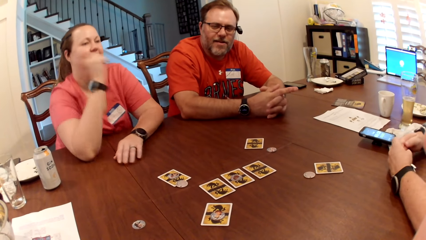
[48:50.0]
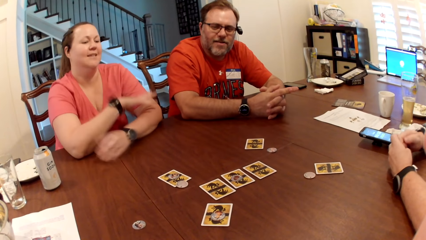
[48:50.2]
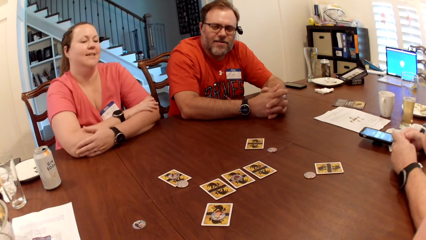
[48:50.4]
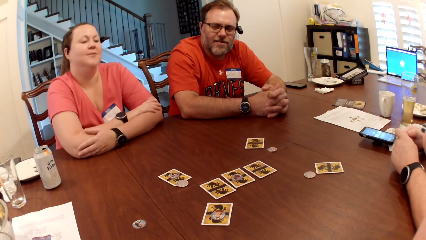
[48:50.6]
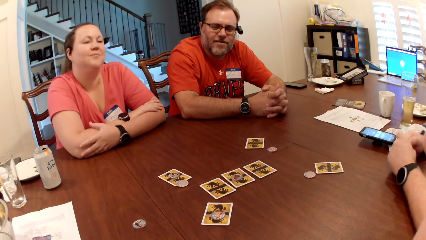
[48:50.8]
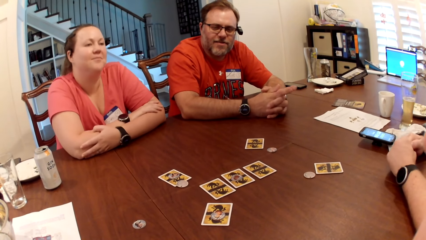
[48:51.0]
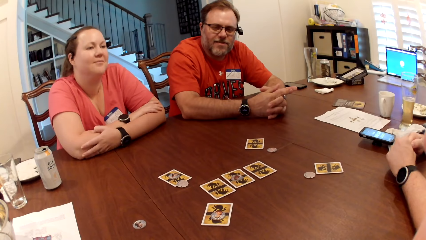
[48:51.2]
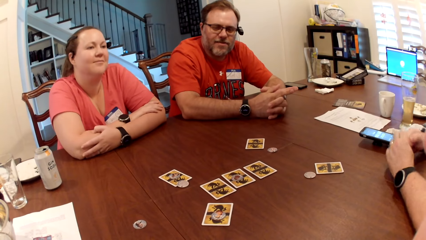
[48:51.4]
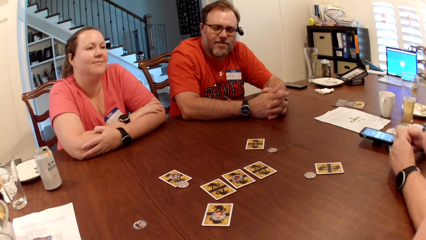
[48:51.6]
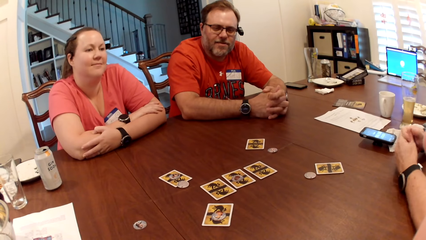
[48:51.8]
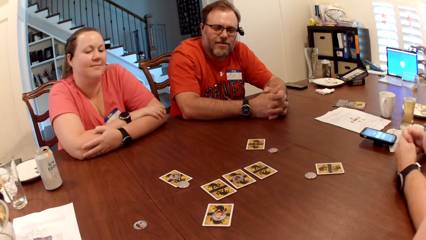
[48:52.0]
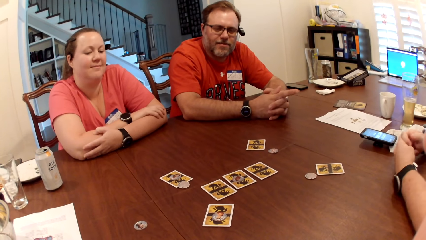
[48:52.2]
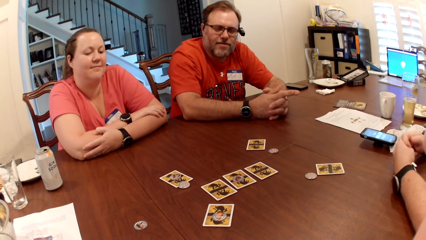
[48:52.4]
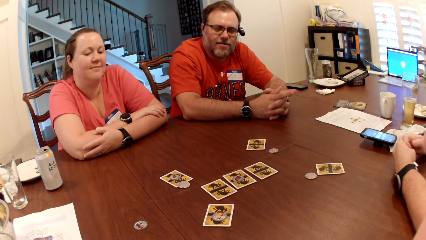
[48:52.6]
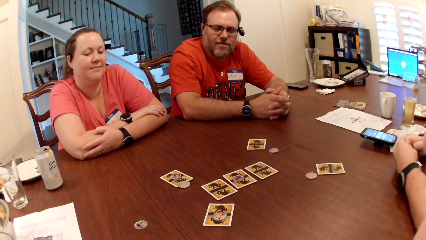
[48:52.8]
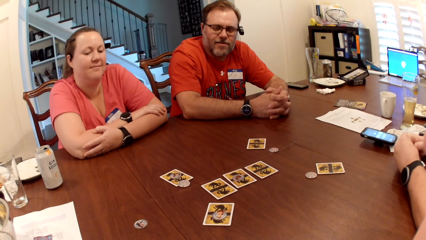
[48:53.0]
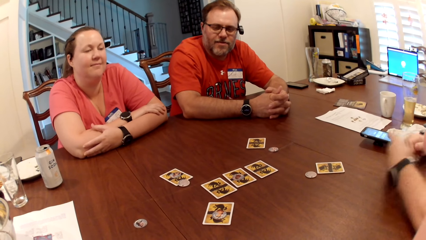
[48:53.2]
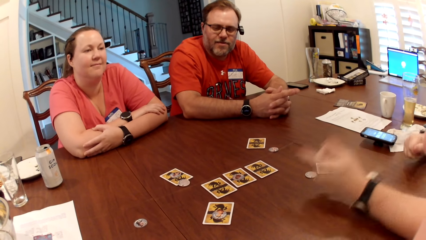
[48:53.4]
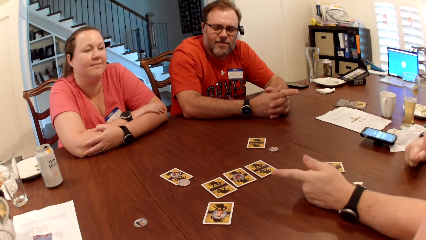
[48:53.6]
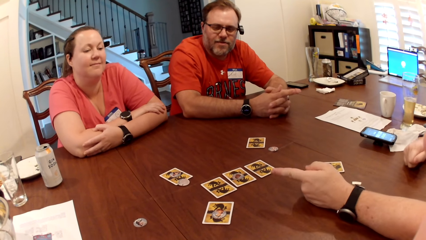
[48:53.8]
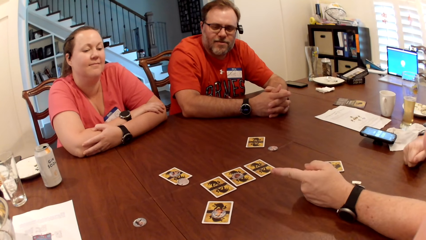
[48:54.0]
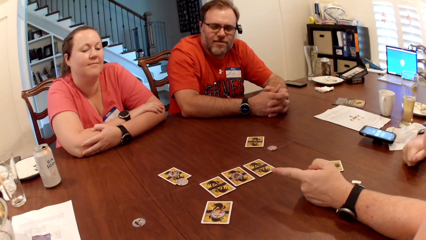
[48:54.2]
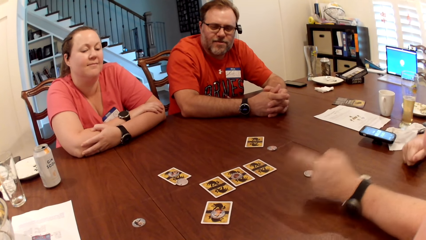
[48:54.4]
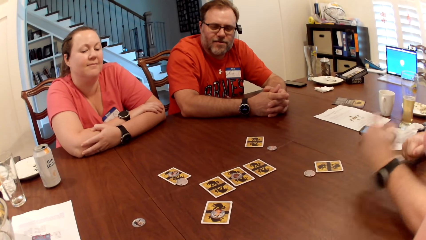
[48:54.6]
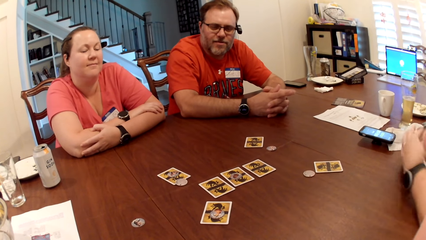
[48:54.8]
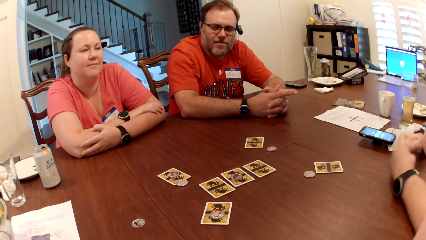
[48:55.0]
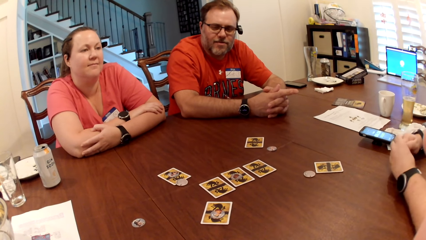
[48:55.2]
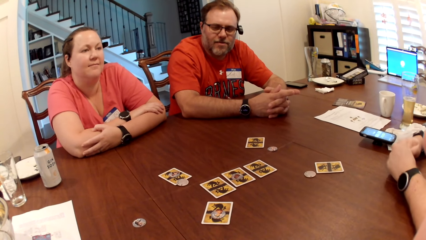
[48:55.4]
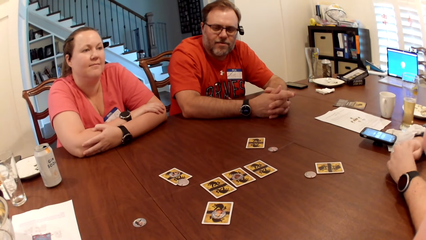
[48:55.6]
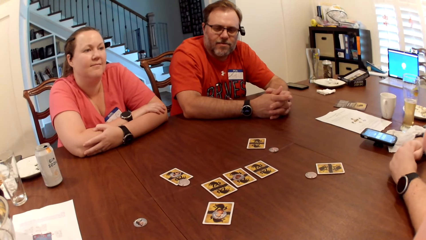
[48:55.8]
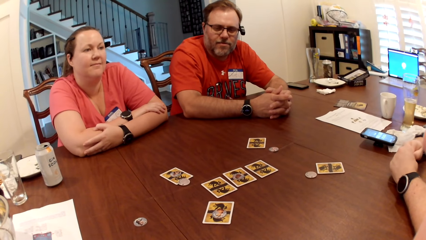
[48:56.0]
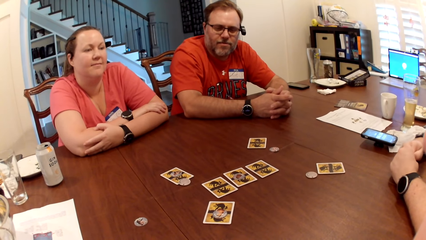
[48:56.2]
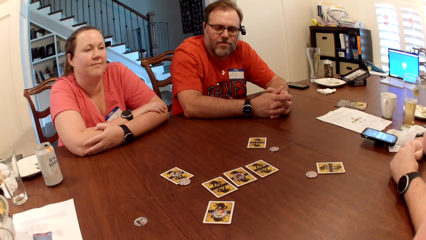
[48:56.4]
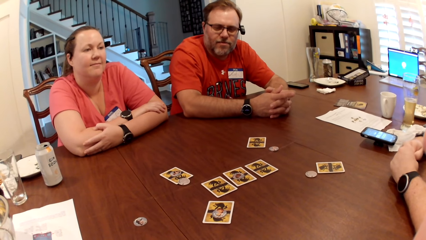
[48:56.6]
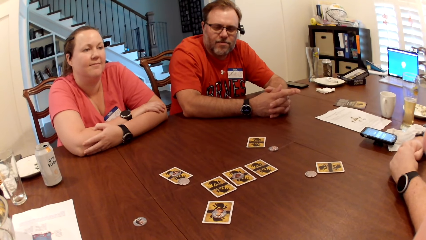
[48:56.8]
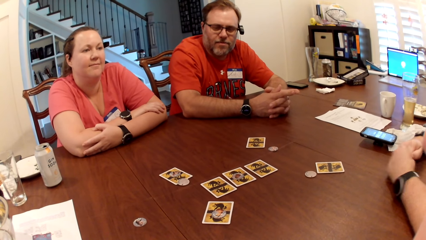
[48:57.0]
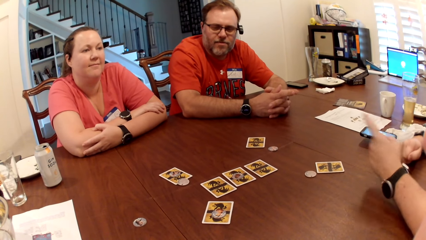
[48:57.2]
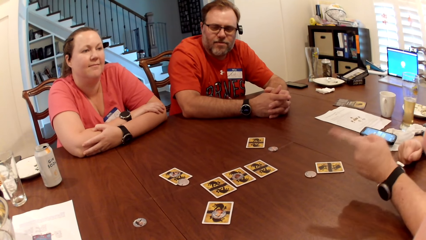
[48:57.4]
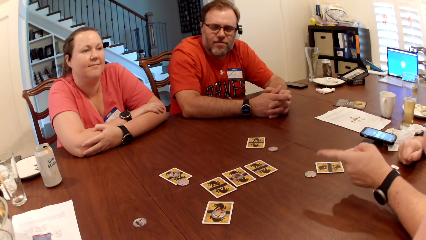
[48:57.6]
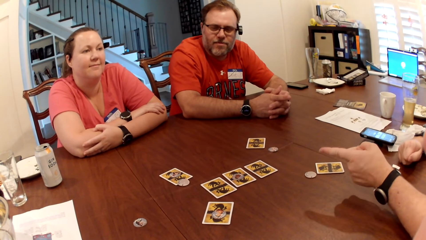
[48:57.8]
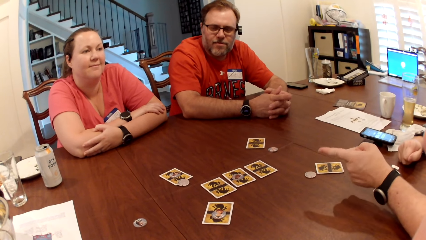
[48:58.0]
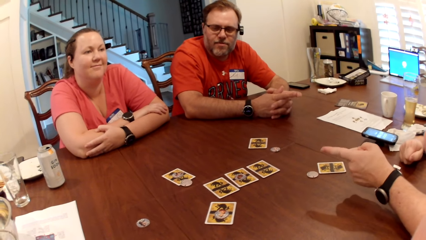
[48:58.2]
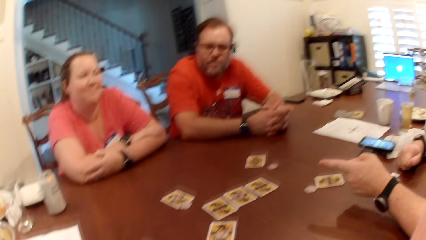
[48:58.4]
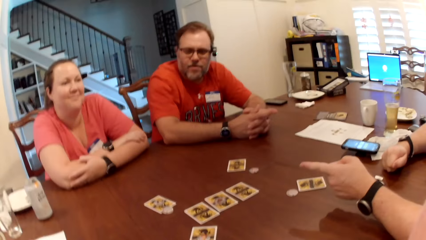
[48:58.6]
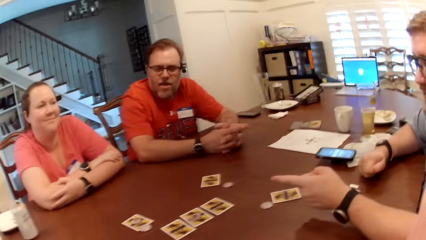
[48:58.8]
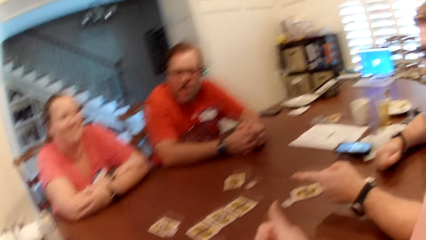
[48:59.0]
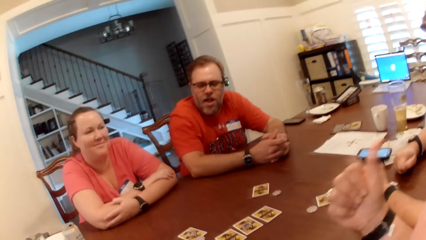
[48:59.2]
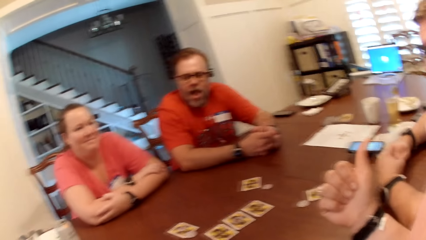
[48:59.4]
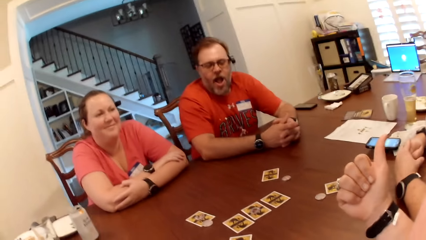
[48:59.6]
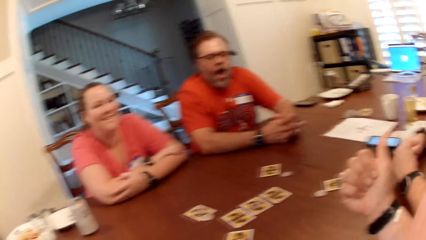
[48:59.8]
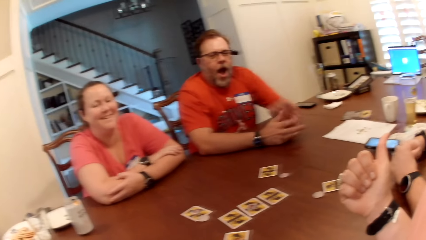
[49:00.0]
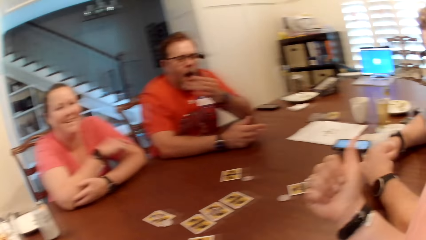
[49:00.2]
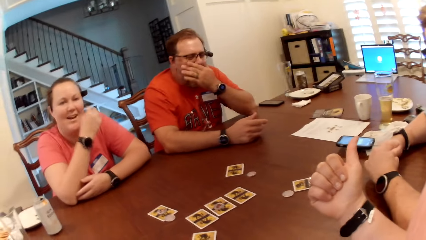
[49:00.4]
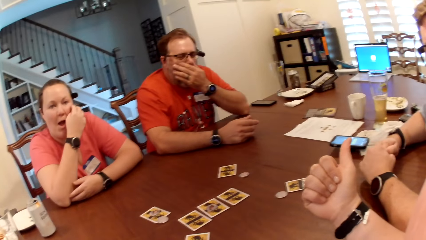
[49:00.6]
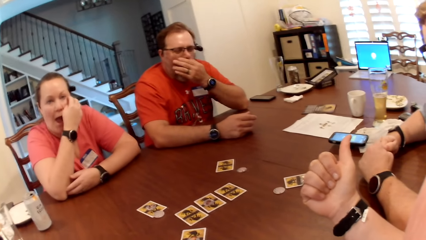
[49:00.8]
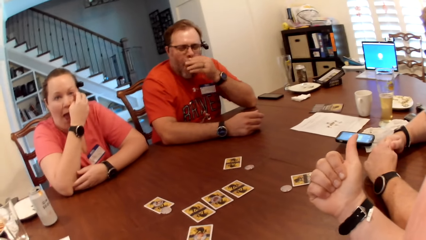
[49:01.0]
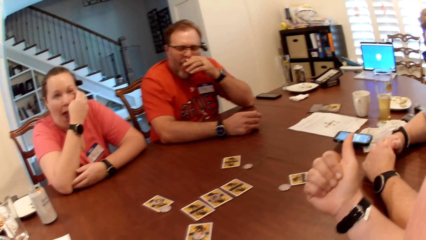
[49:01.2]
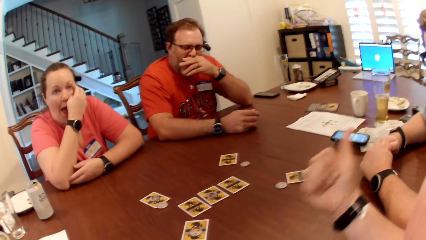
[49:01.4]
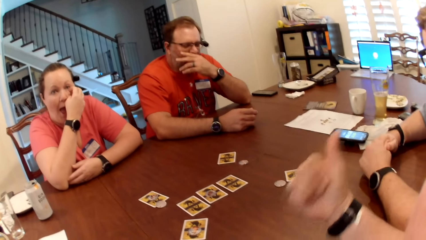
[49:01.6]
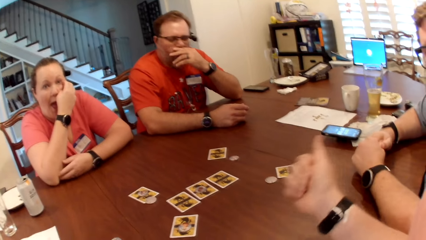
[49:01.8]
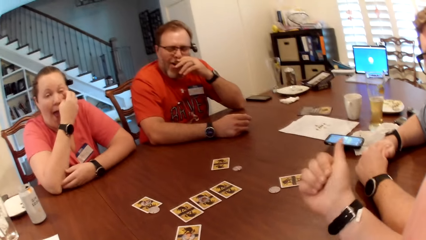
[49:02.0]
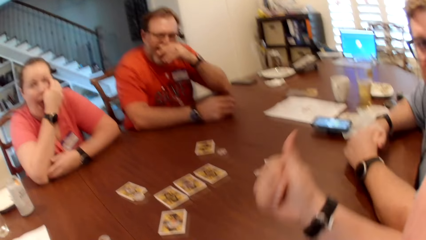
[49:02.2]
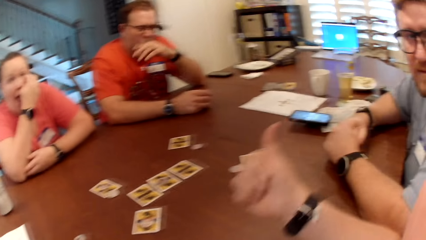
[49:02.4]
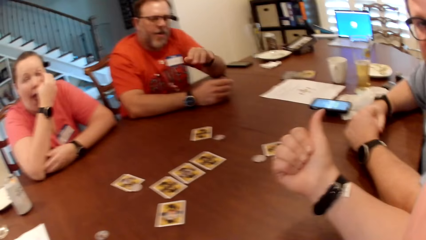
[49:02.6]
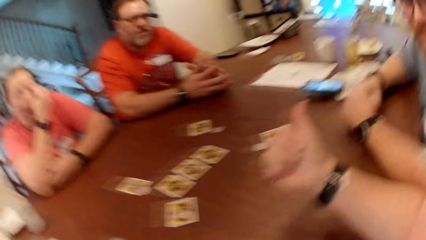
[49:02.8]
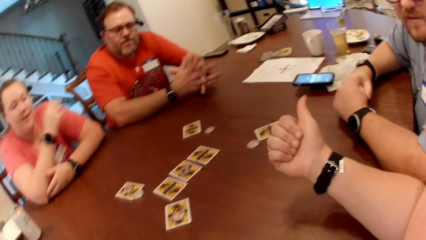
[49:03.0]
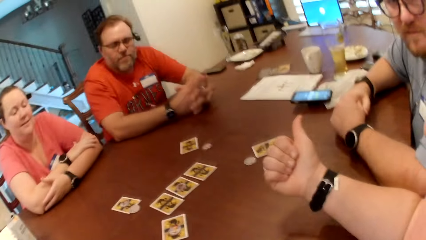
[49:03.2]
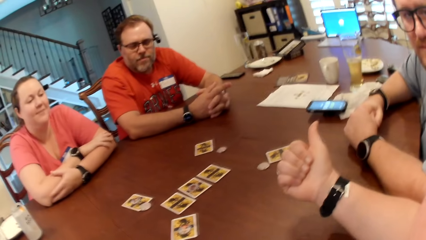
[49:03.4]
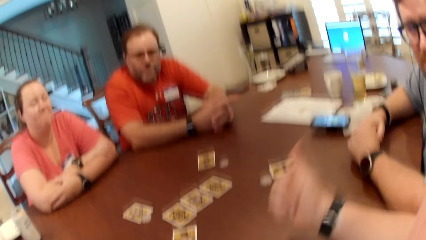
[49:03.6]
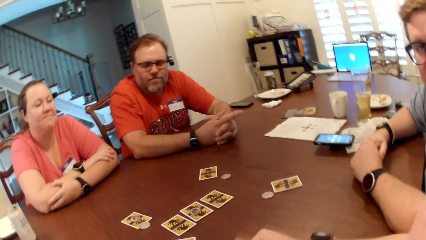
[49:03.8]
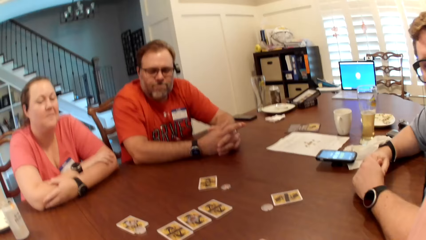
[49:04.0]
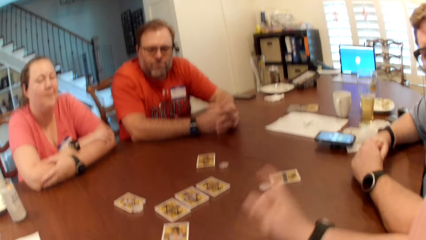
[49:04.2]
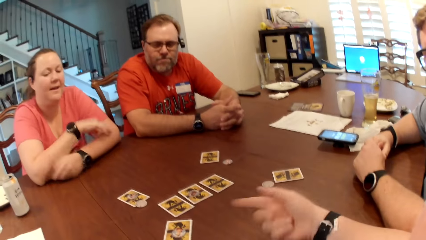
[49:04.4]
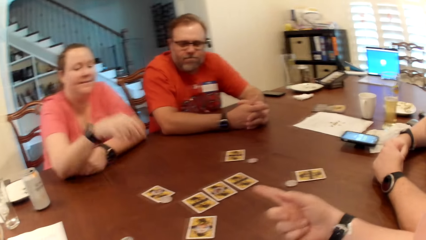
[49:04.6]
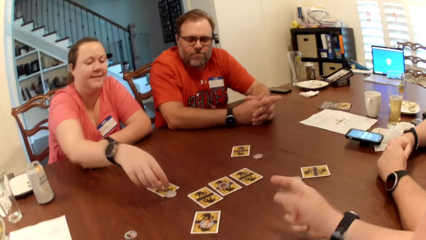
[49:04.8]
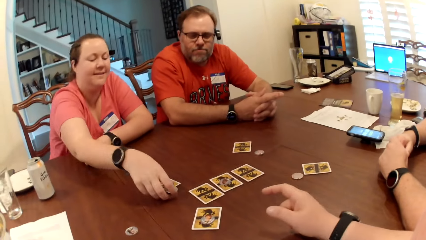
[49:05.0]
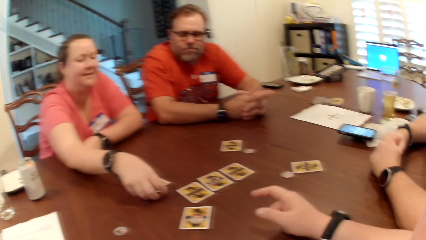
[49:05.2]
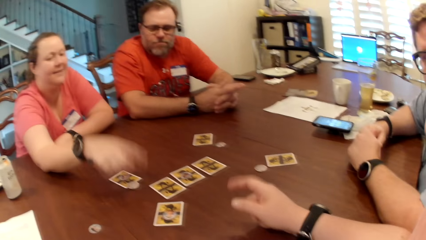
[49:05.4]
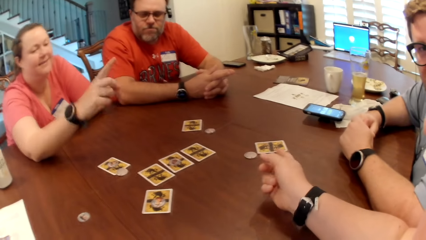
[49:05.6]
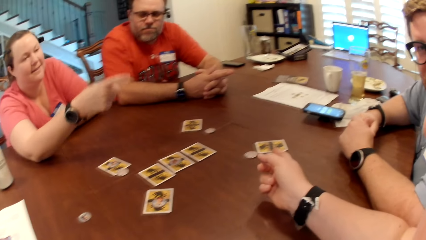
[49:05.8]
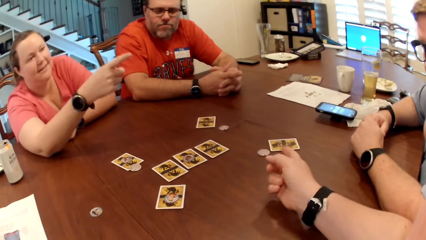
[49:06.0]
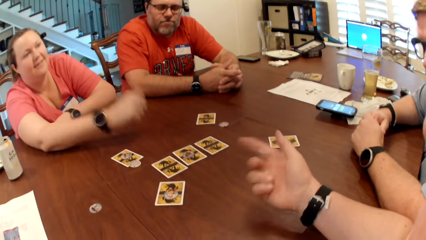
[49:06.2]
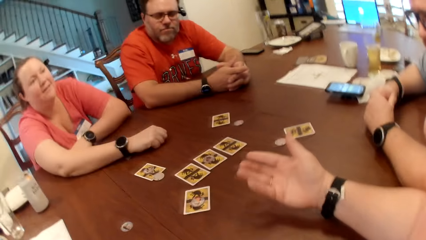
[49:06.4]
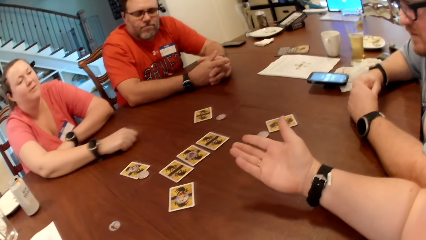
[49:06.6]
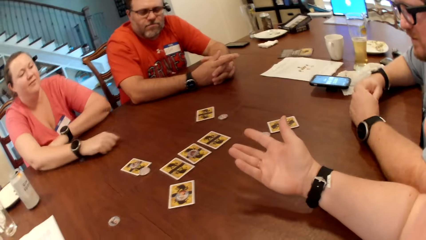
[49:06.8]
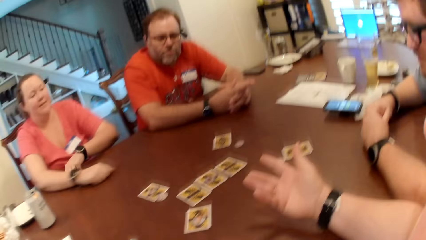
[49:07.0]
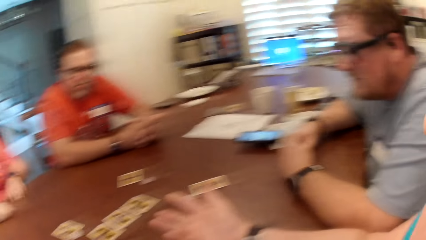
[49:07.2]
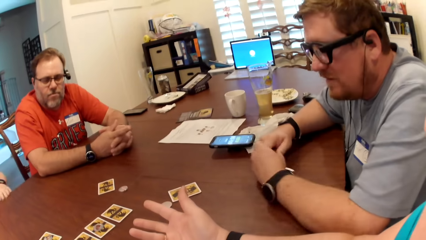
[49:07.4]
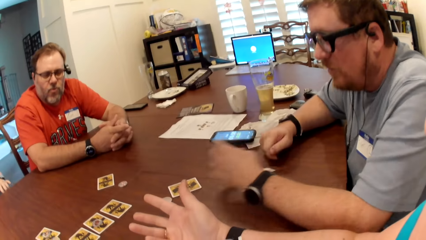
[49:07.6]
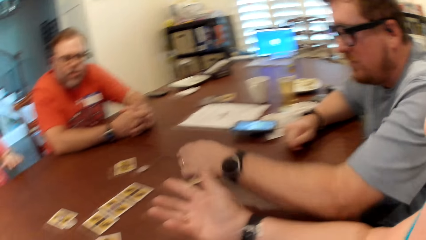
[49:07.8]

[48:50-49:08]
A woman puts down her hand. A man points to the cards on the table with his left hand. The camera wearer gestures with her right hand. Another man covers his mouth with his left hand. The camera wearer points to the first man with his thumb. The woman scratches her eye with her right hand. The camera wearer interacts with the first man. The woman touches a chip on the table with her right hand. The woman gestures with her right hand. The camera wearer stretches out his hand.
